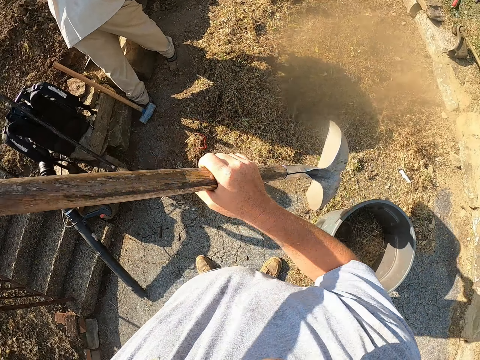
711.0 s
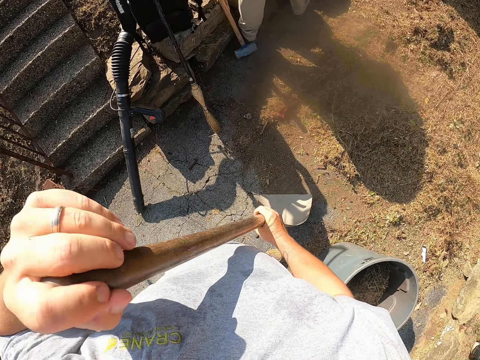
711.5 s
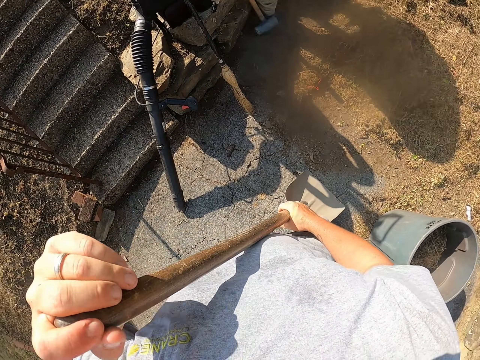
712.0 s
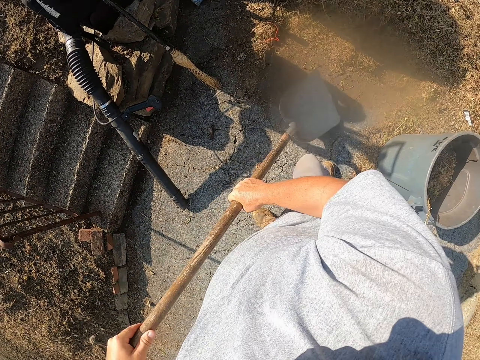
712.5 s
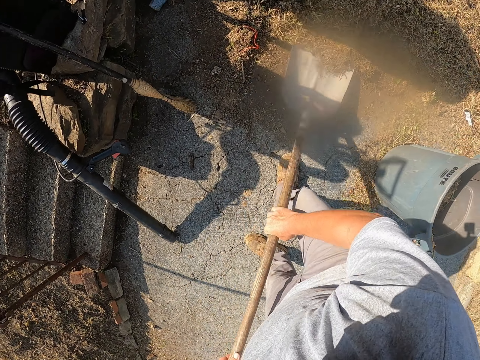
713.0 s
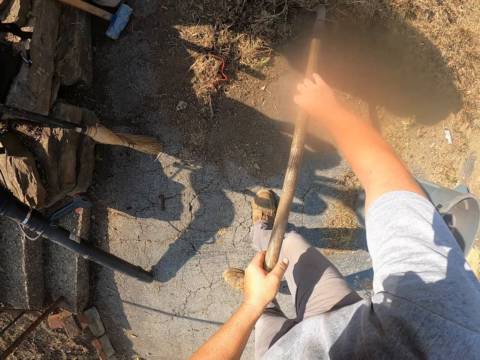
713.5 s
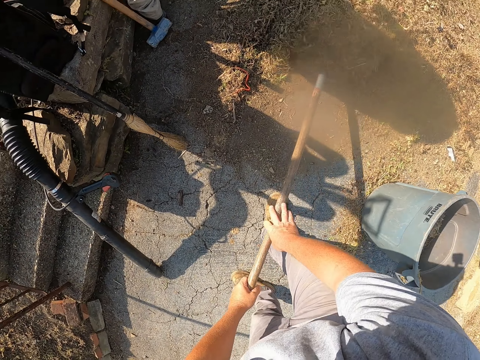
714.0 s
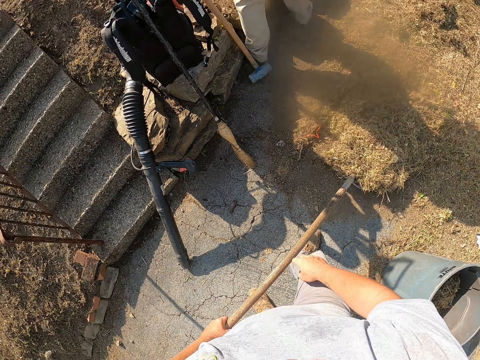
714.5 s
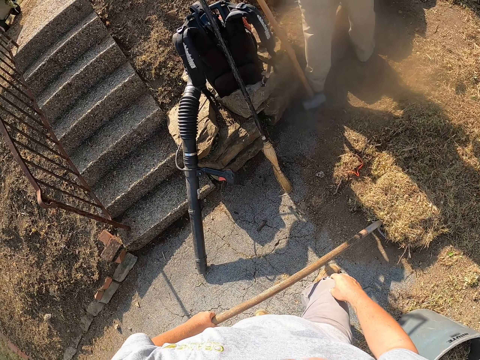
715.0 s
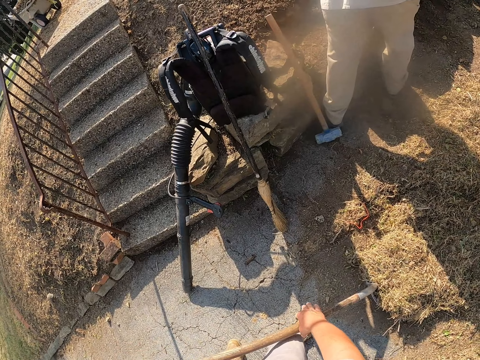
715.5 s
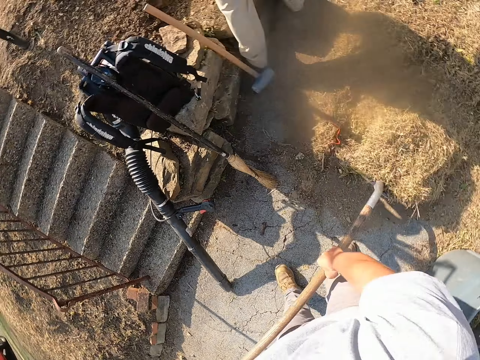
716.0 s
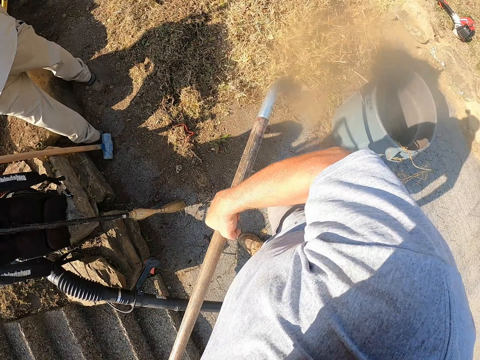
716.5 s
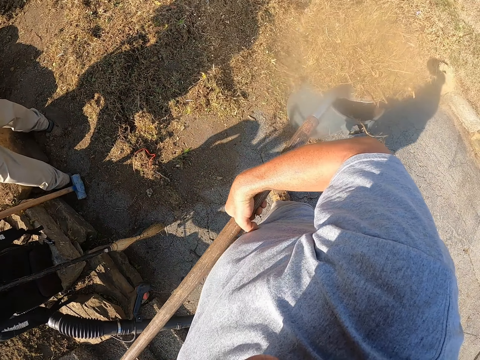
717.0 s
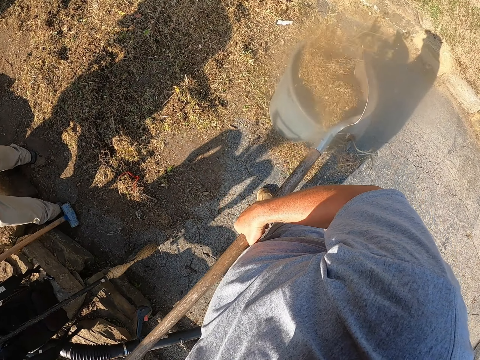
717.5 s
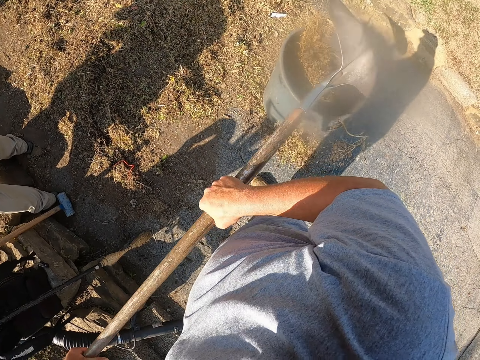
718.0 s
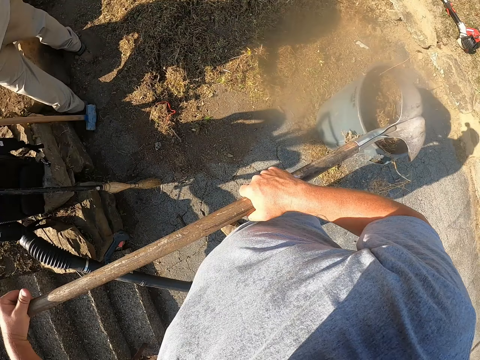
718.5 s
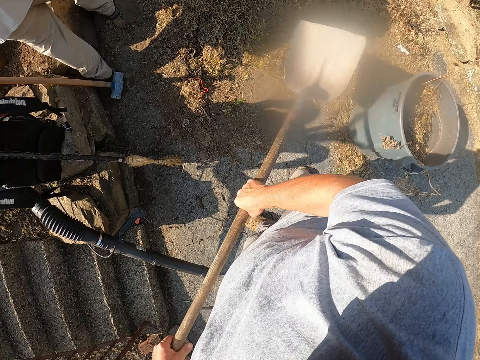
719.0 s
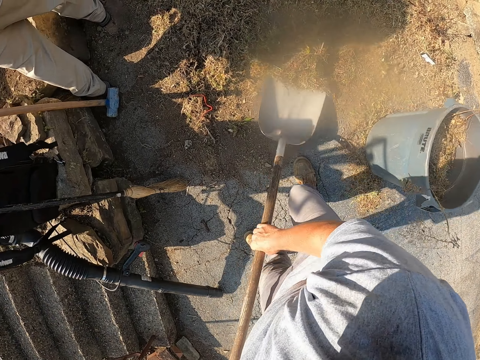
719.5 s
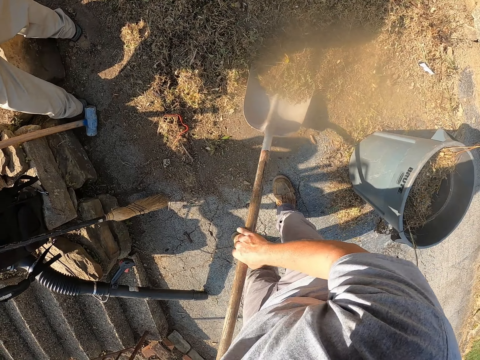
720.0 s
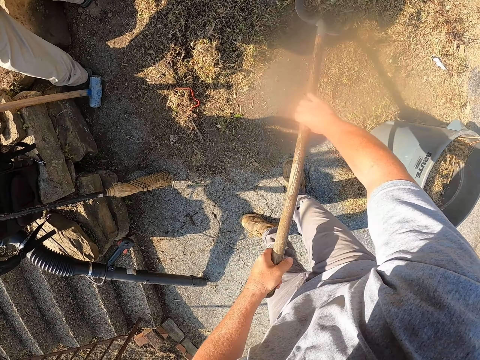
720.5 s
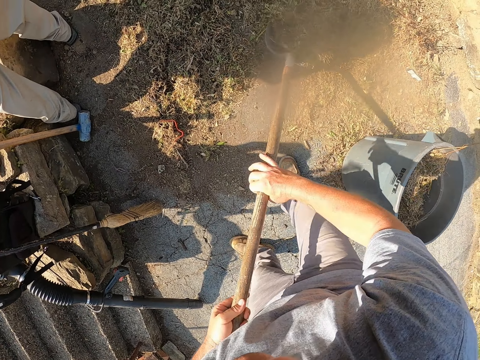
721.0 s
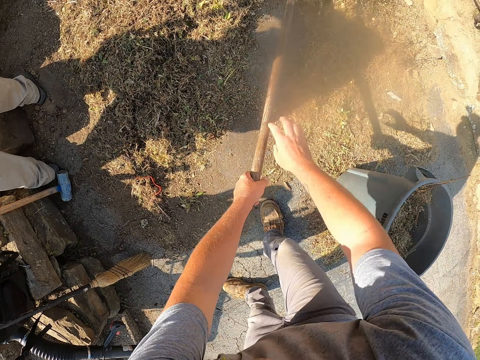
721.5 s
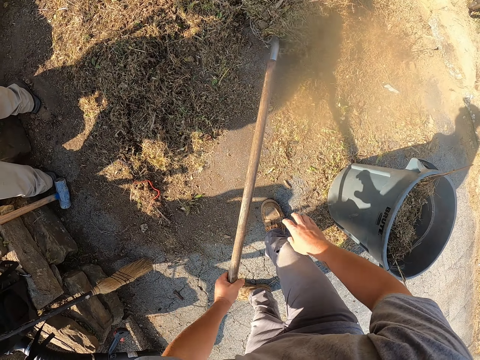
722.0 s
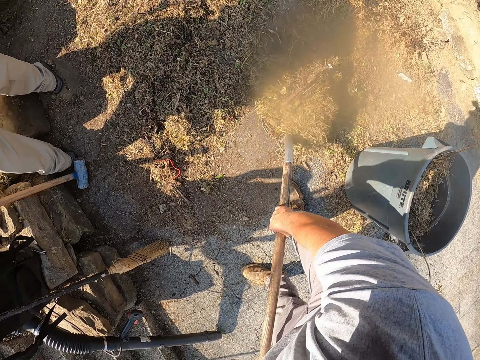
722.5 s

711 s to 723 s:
The camera wearer scoops dirt from the ground with a shovel. They throw the dirt in a dustbin with the shovel. They adjust the dirt in the dustbin with the shovel. They scoop the dirt from the ground with the shovel.

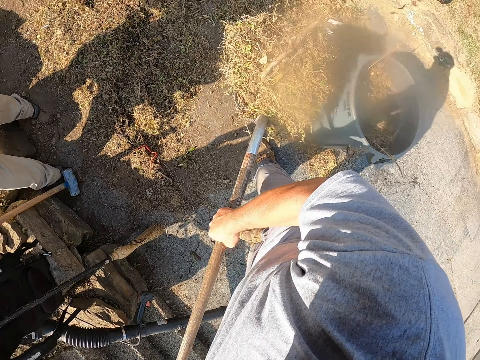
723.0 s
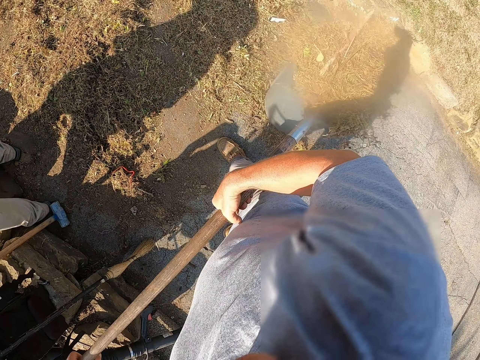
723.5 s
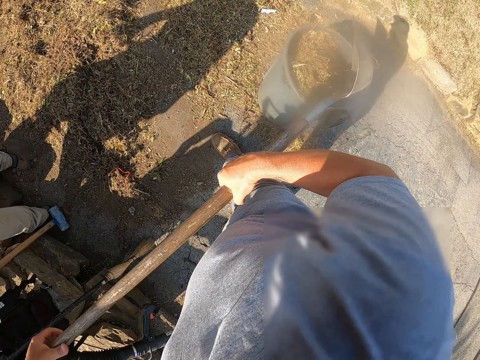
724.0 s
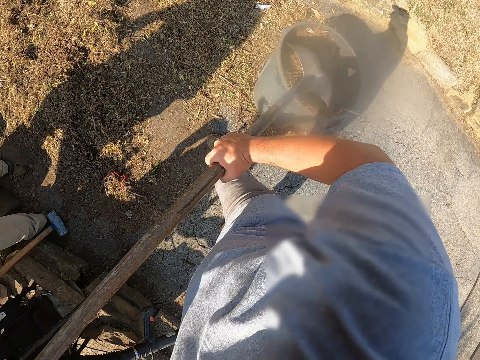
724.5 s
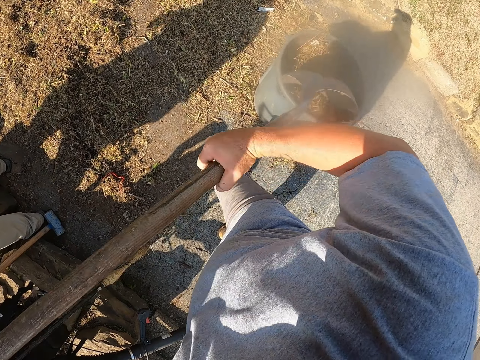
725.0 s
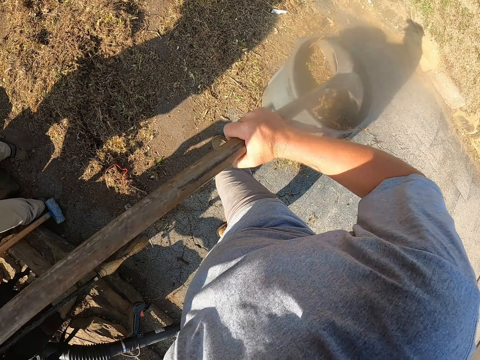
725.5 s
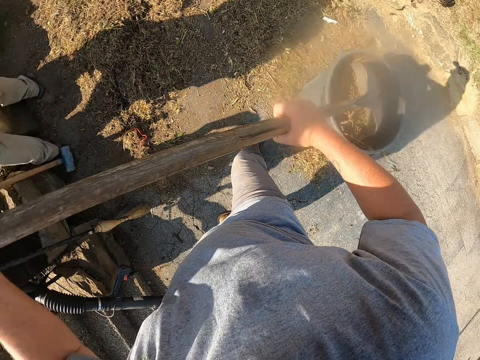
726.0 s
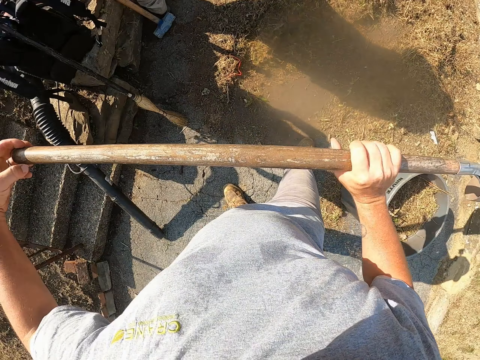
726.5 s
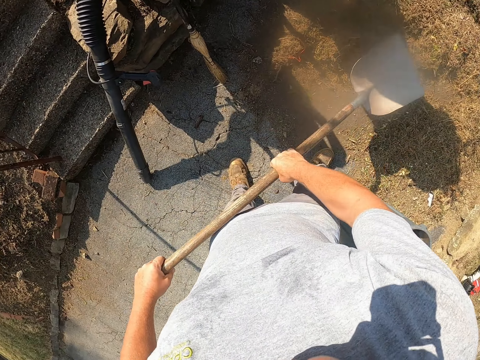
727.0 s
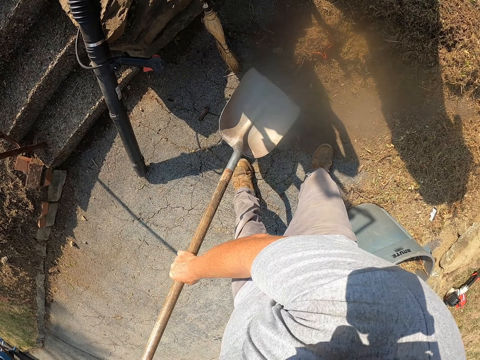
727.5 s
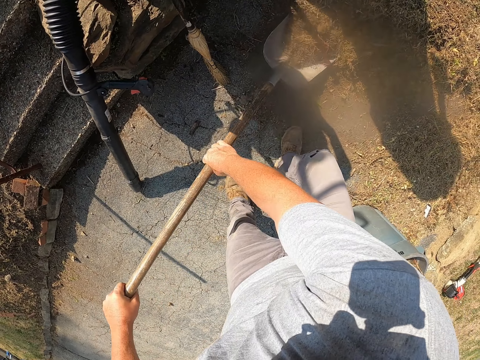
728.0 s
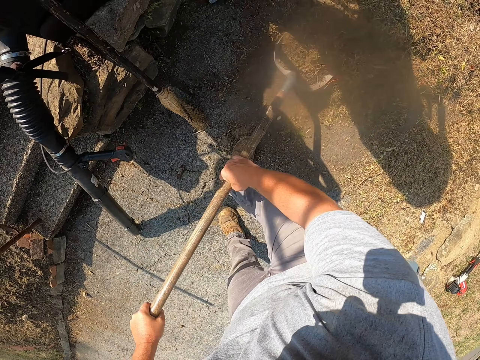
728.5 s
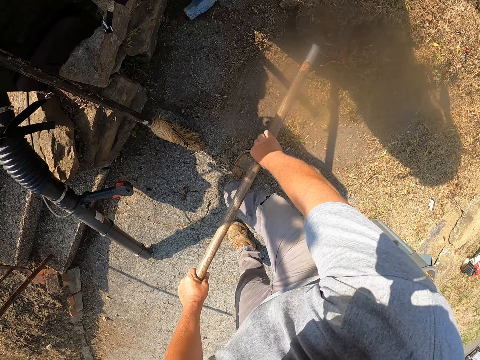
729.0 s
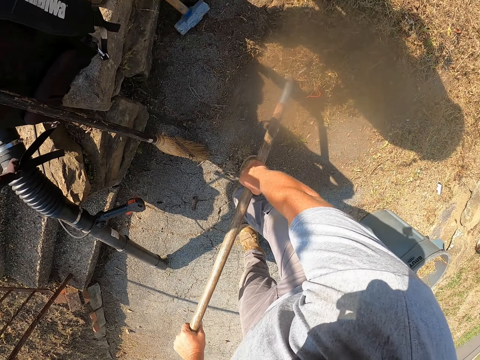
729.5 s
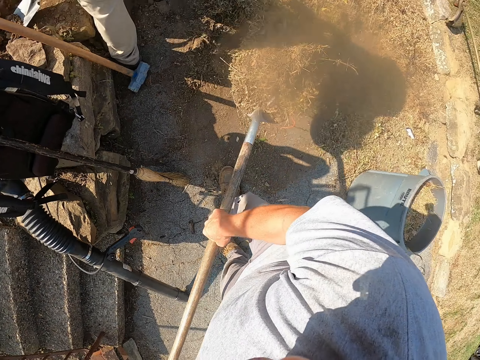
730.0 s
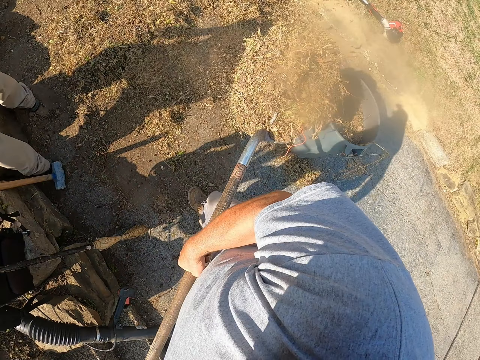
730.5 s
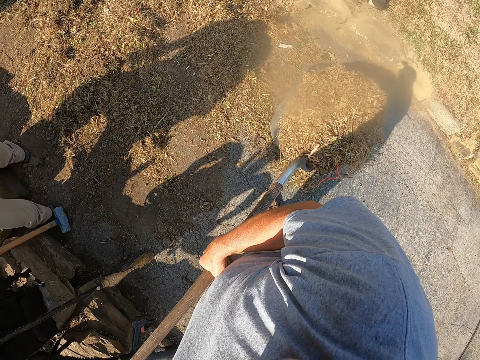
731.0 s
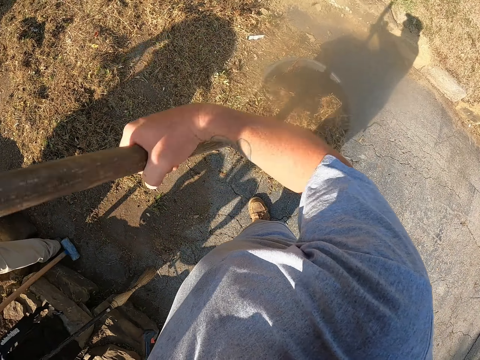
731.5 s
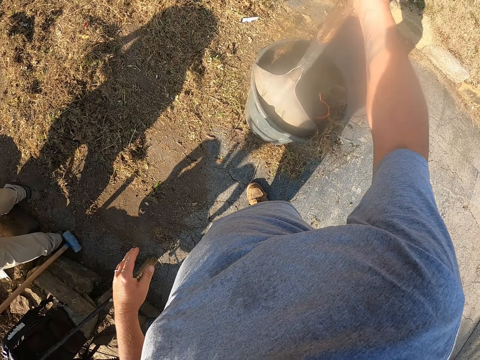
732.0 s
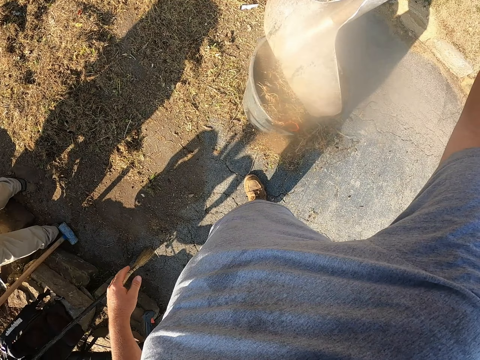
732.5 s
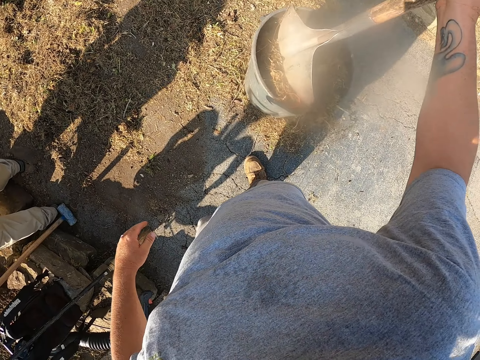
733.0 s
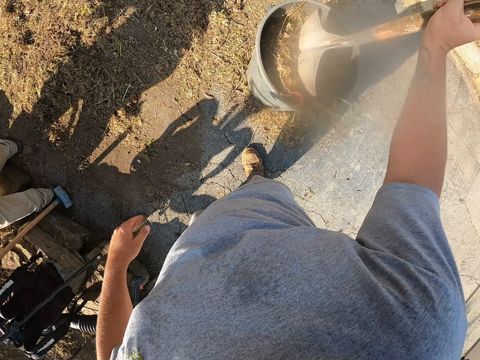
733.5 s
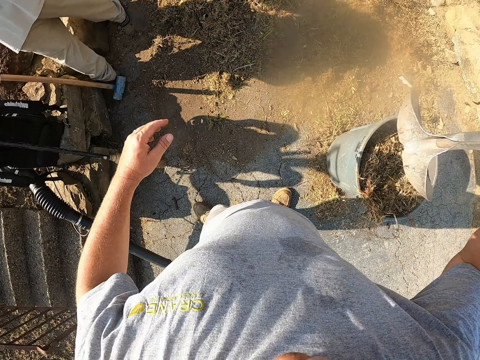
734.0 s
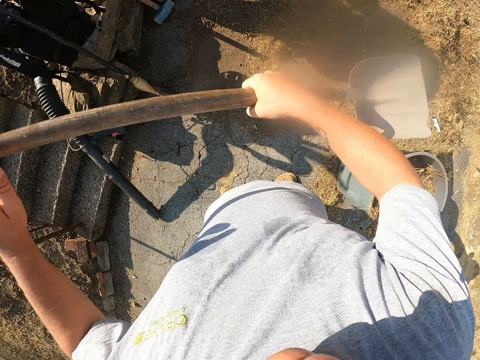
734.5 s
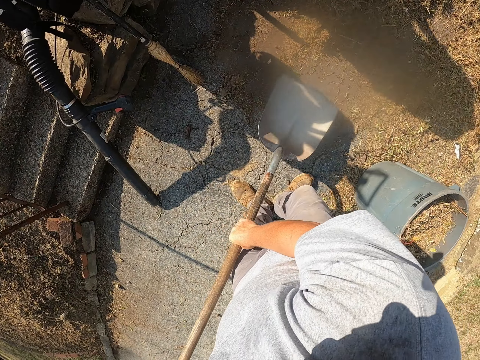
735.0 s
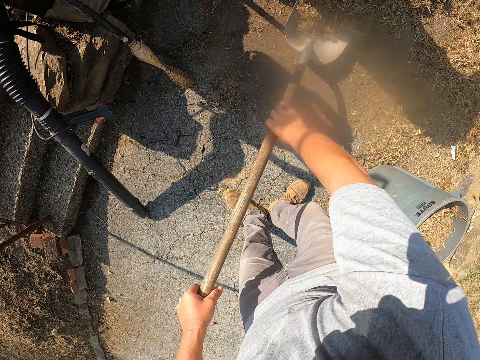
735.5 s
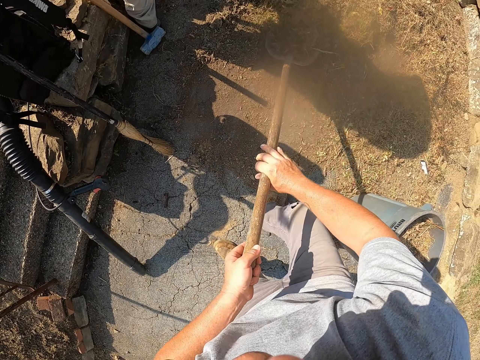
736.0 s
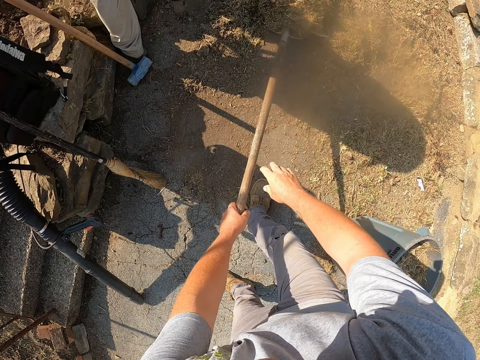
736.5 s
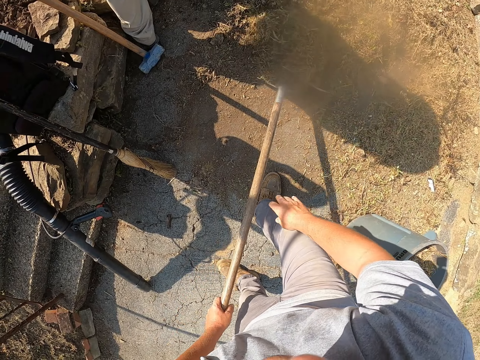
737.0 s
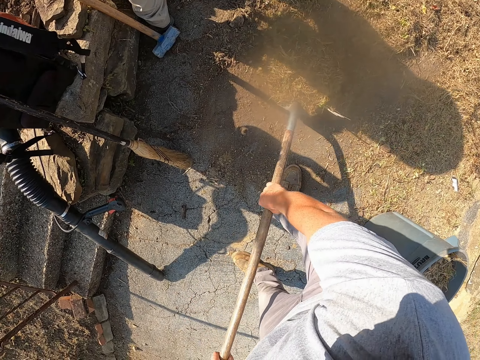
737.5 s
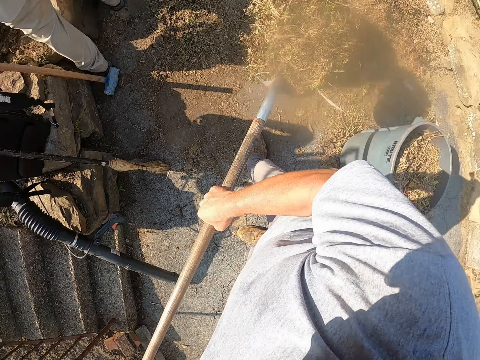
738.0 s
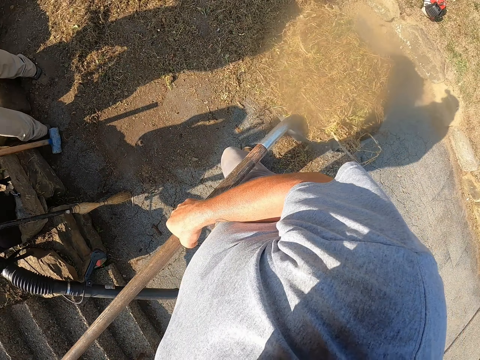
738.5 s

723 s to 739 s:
The camera wearer throws dirt in a dustbin with a shovel. They hit the dirt with the shovel. They adjust the dirt in the dustbin with the shovel. They scoop the dirt from the ground with the shovel. They throw the dirt in the dustbin with the shovel. They hit the dirt with the shovel. They adjust the dirt in the dustbin with the shovel. They scoop the dirt from the ground with the shovel. They throw the dirt in the dustbin with the shovel.
